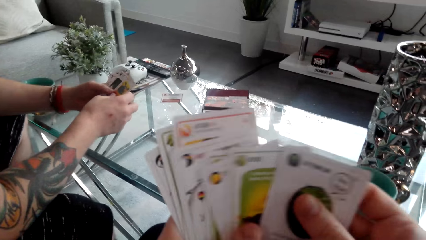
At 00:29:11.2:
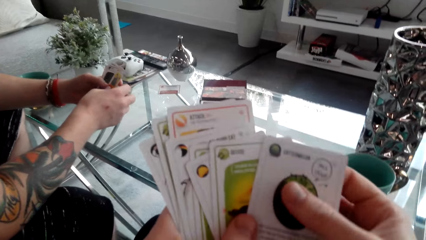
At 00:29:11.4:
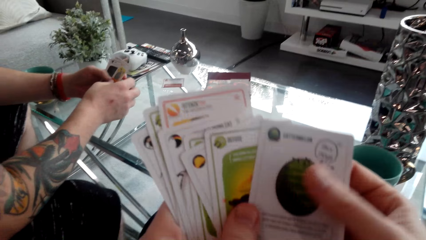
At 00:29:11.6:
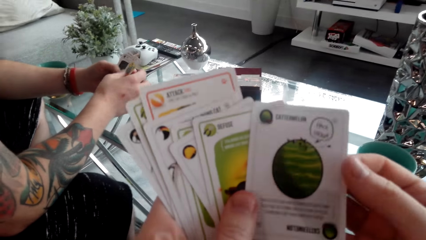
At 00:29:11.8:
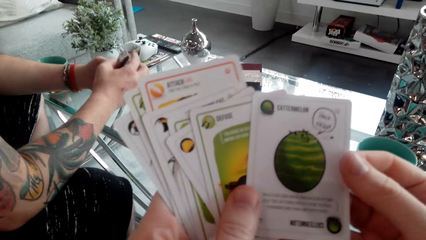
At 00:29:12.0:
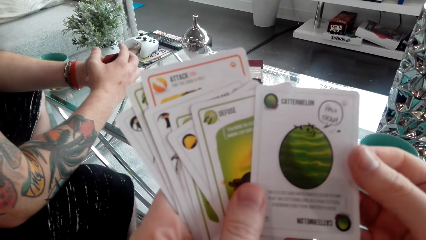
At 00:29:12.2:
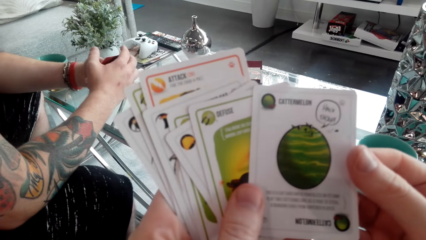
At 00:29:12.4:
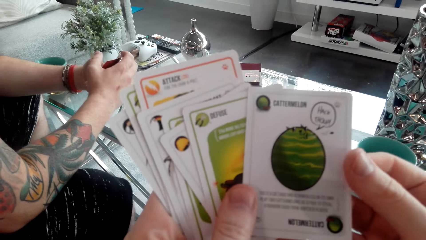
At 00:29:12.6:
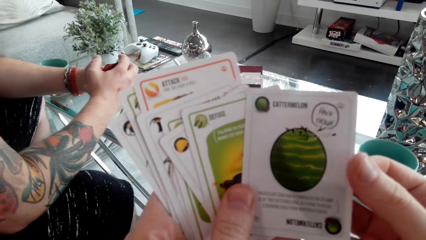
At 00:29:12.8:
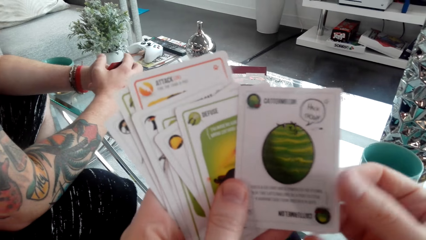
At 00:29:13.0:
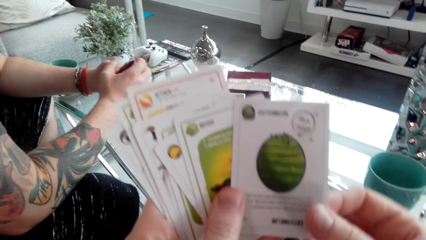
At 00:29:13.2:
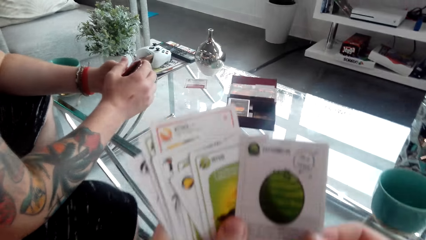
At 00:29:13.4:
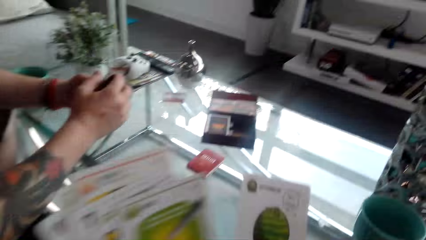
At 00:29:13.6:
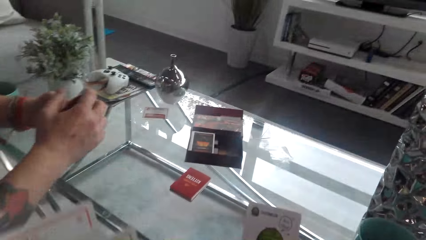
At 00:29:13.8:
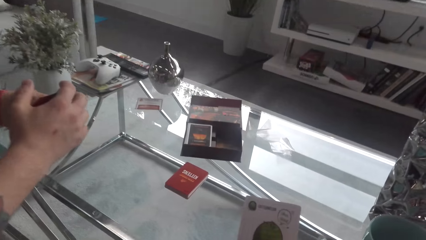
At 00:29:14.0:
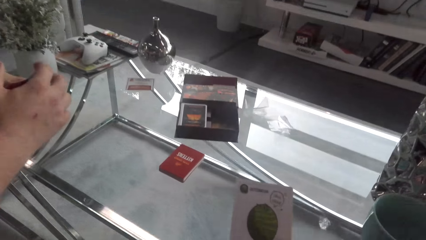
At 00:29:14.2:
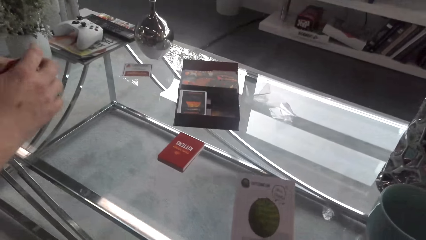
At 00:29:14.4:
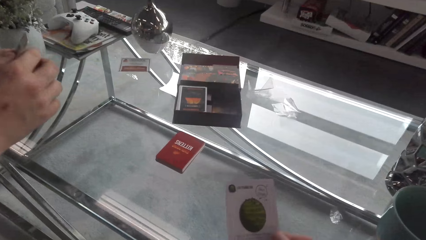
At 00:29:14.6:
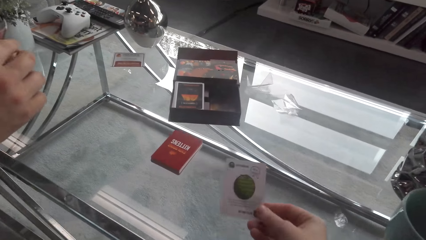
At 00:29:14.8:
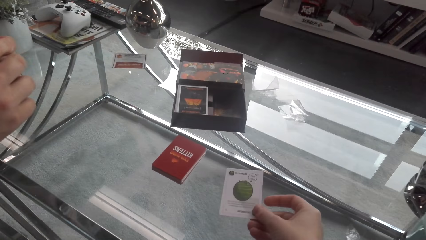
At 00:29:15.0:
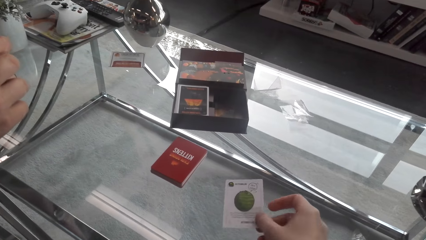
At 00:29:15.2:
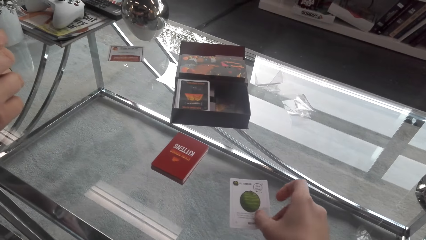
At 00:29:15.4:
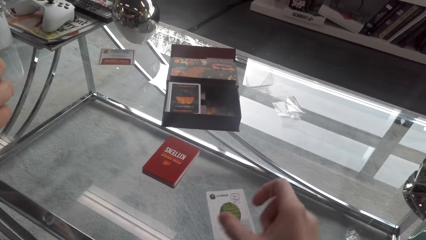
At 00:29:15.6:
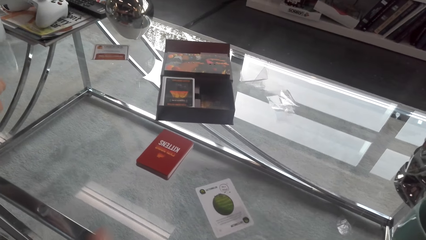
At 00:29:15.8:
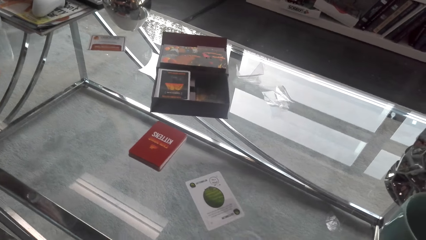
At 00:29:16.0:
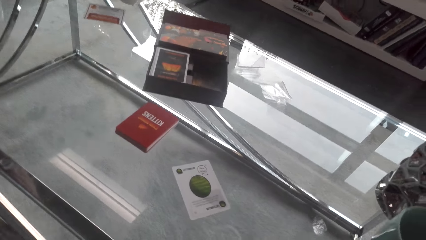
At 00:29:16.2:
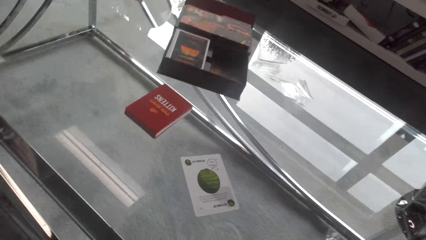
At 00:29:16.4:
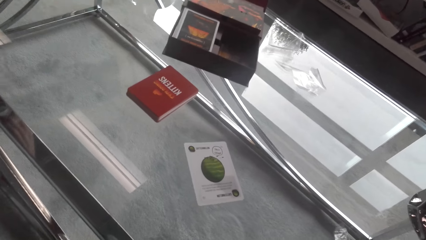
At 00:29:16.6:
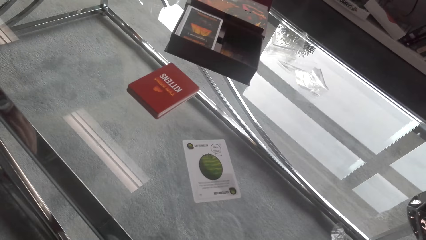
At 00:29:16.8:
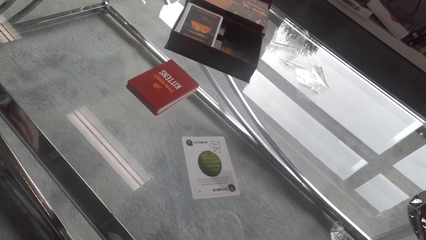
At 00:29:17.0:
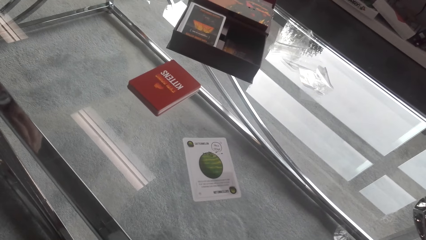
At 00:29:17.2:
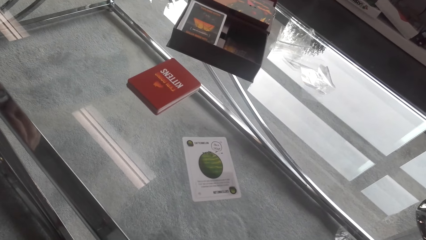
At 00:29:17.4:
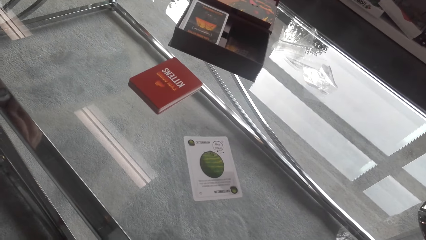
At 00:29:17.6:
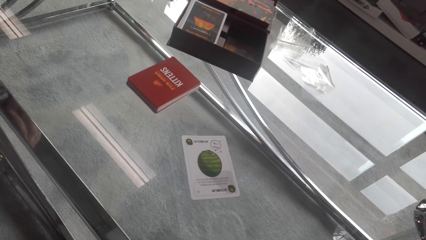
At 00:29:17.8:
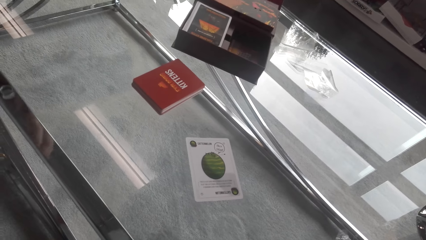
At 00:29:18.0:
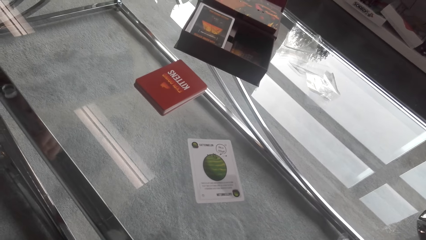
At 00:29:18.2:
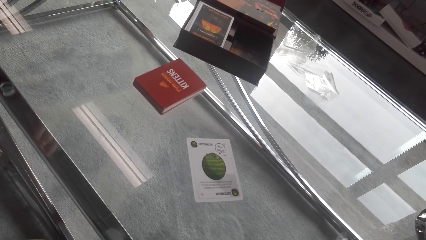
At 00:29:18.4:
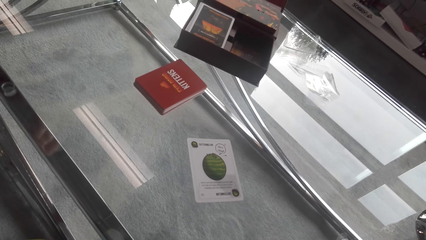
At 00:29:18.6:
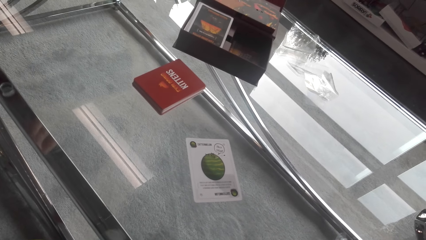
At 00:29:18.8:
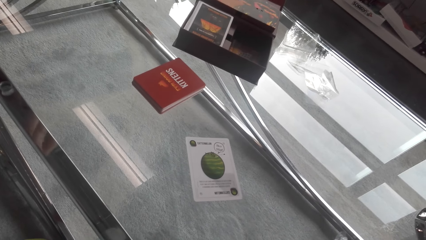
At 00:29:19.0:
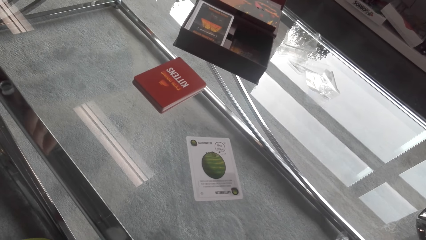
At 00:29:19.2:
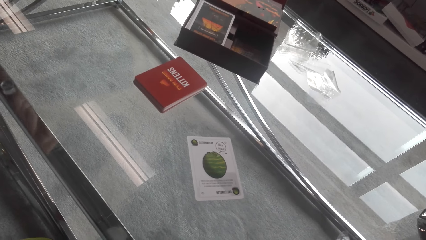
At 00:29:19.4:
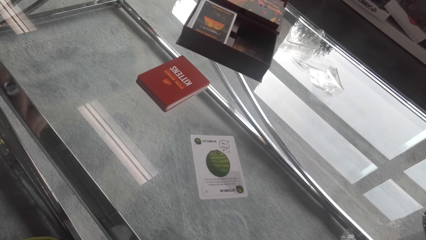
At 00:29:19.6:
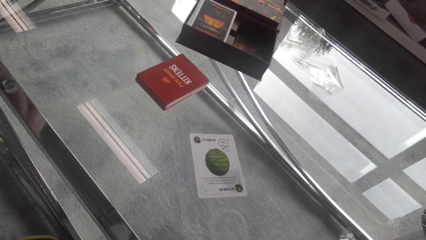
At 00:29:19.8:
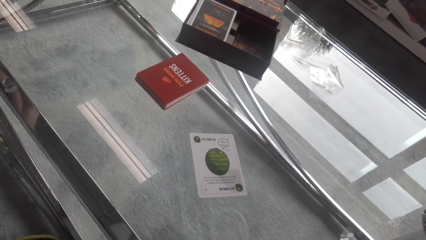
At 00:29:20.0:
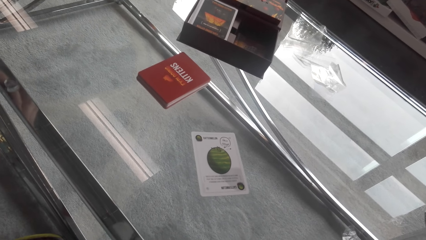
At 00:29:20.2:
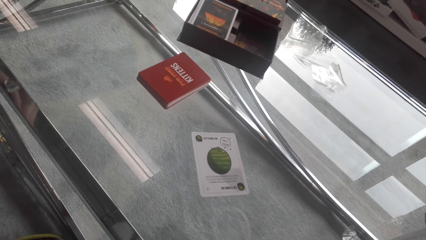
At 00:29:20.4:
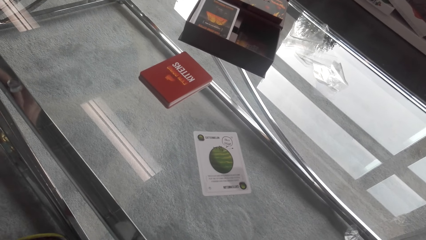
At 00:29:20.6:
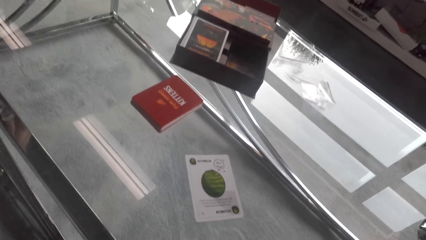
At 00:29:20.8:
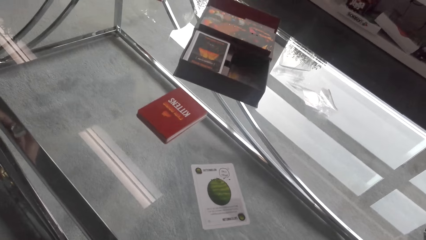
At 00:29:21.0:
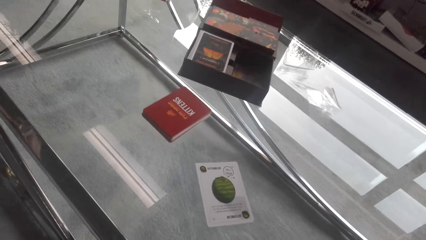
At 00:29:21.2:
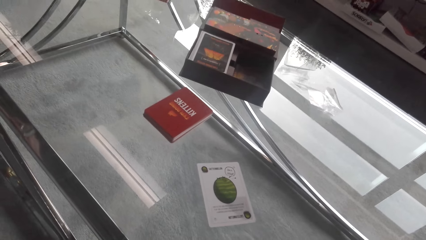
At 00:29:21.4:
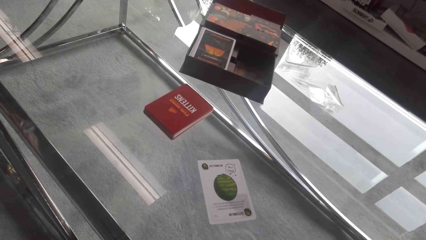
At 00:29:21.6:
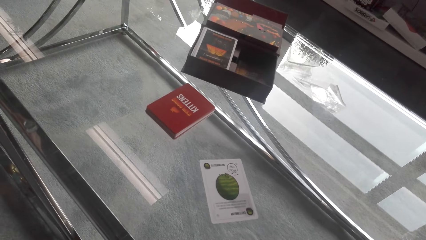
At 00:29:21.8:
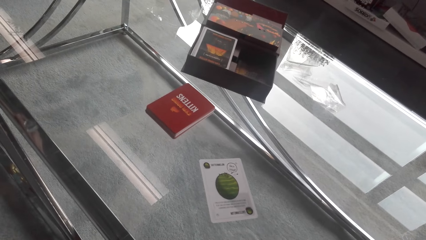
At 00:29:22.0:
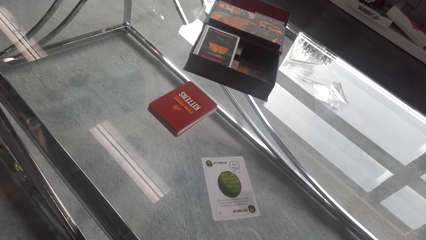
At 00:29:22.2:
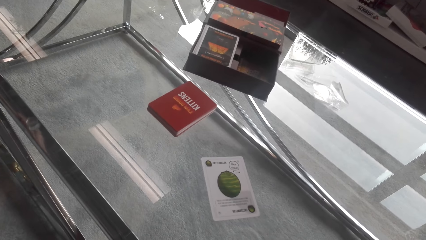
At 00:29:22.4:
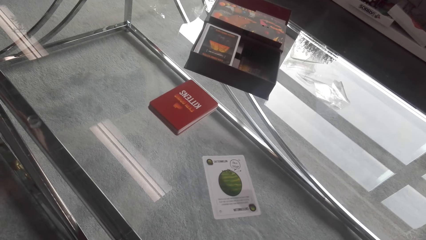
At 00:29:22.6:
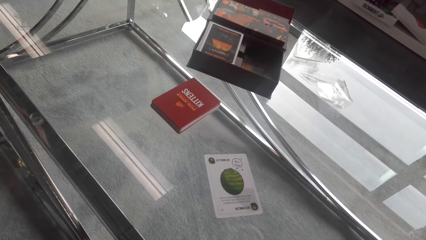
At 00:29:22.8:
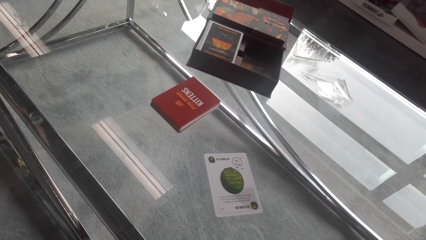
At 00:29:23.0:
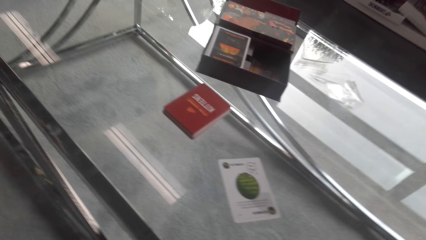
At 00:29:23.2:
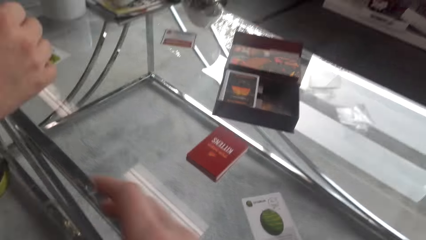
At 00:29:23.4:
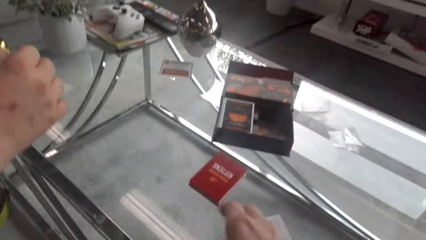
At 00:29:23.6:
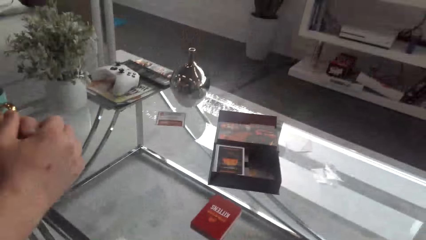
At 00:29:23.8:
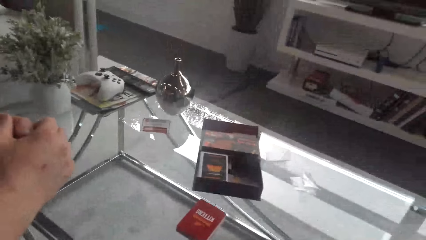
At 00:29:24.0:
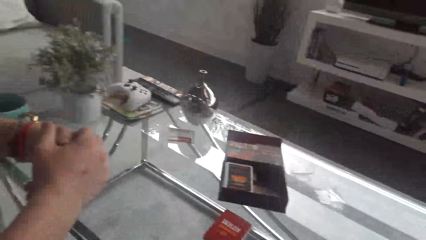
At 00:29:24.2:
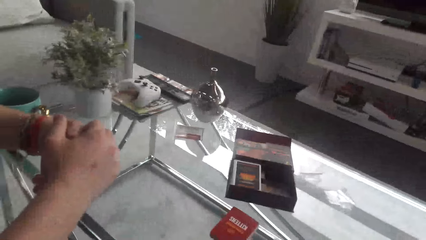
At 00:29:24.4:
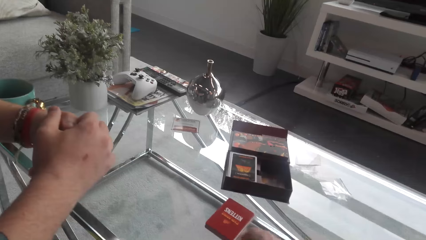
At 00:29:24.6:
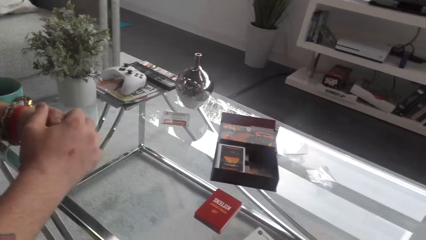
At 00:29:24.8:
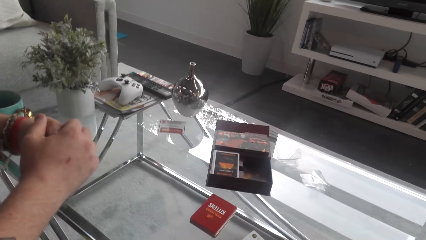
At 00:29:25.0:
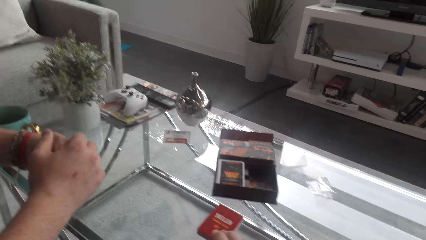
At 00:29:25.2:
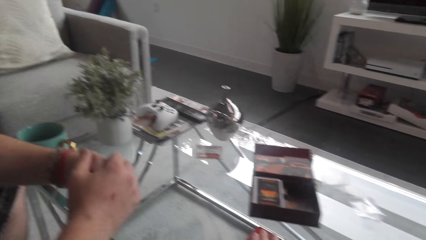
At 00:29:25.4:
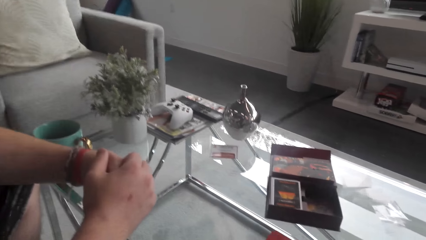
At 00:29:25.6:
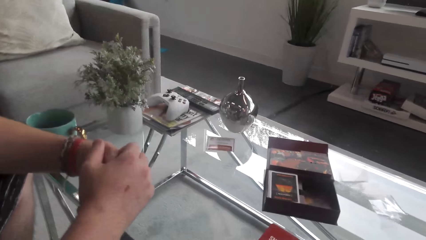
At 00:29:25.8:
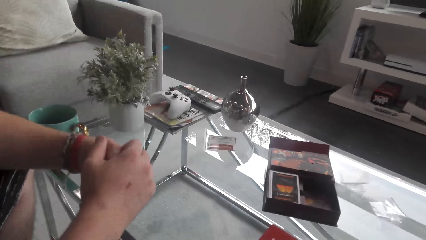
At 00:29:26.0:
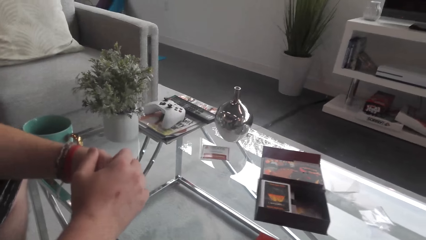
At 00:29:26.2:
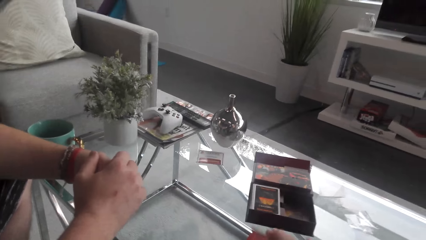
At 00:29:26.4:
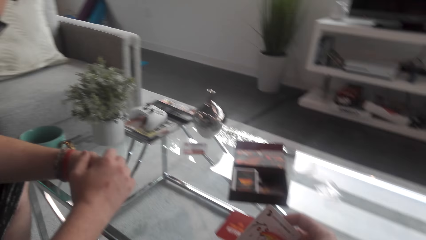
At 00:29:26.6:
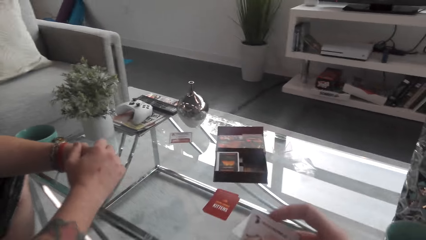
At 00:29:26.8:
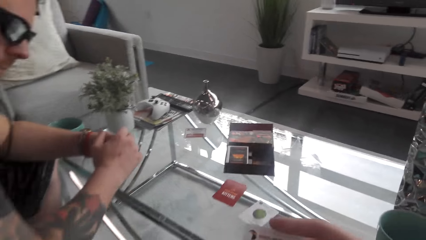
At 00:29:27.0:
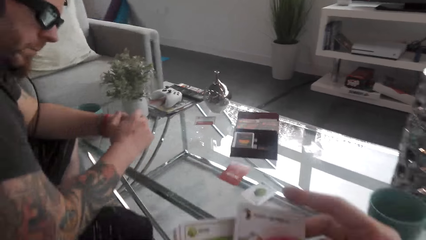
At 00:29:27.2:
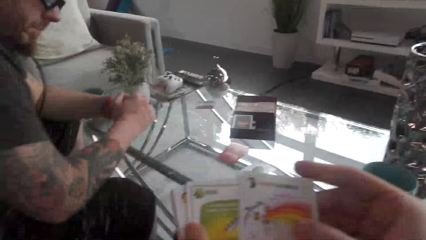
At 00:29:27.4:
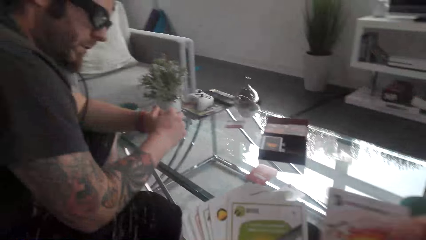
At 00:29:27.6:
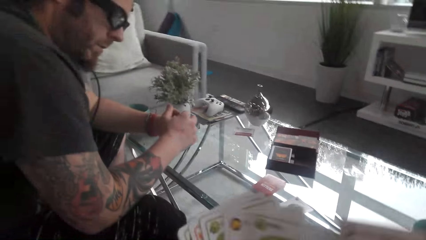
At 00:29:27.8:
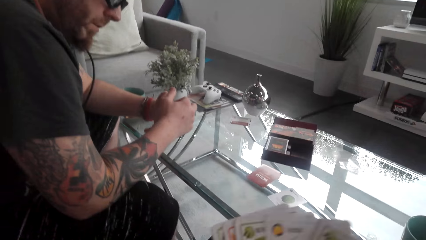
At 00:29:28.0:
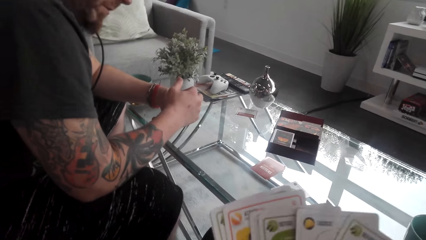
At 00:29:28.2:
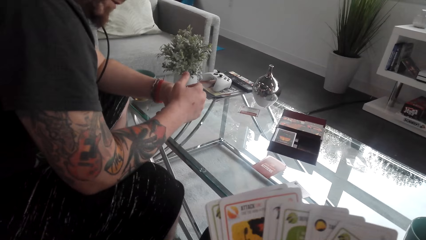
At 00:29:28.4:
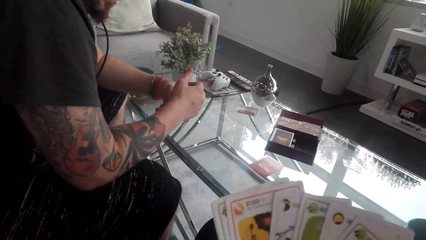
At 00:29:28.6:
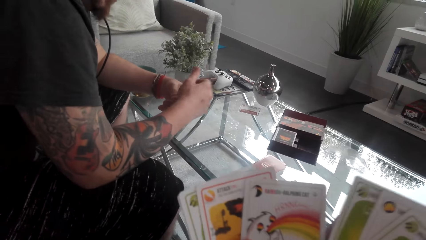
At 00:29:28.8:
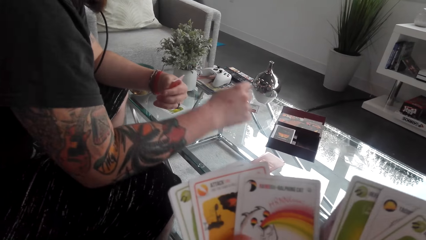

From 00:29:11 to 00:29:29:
The camera wearer looks at the cards. They put the card on the table. They converse with a man. They read the card. They converse with the man. They pick a card.
